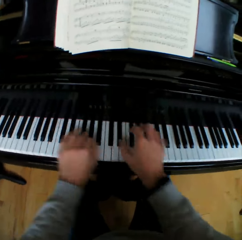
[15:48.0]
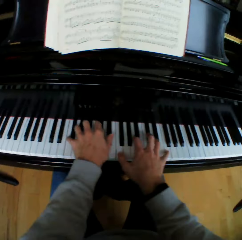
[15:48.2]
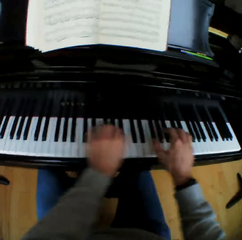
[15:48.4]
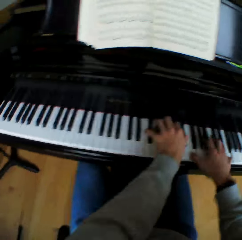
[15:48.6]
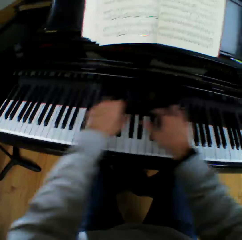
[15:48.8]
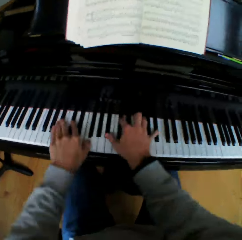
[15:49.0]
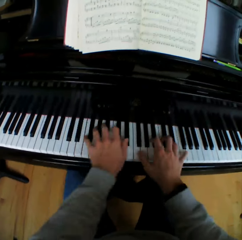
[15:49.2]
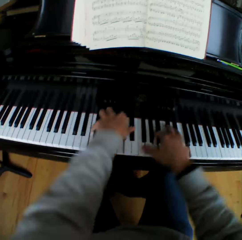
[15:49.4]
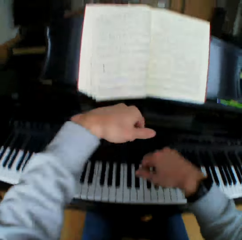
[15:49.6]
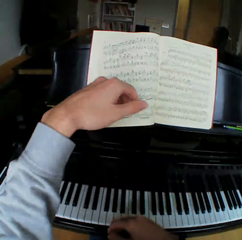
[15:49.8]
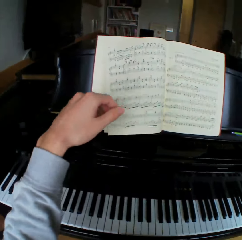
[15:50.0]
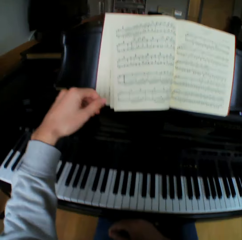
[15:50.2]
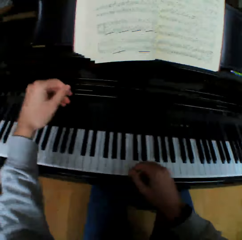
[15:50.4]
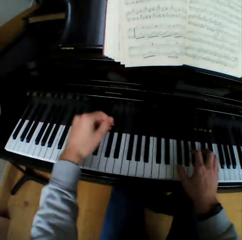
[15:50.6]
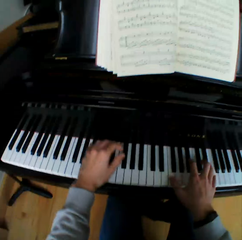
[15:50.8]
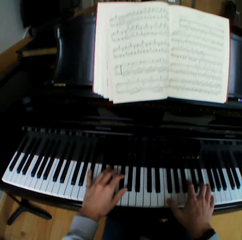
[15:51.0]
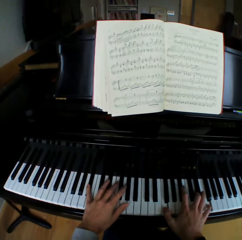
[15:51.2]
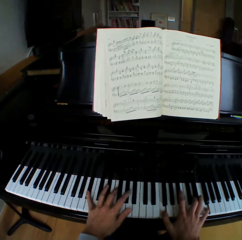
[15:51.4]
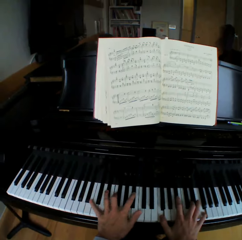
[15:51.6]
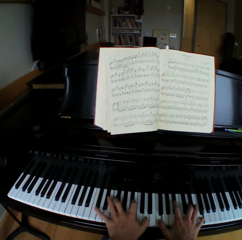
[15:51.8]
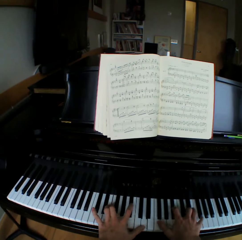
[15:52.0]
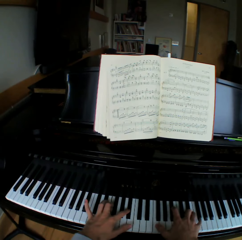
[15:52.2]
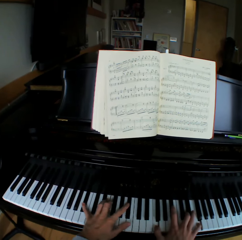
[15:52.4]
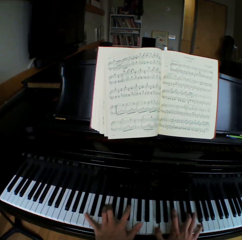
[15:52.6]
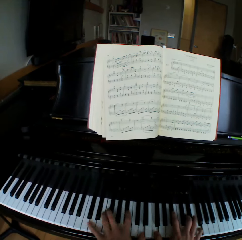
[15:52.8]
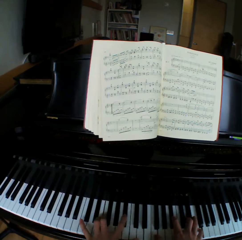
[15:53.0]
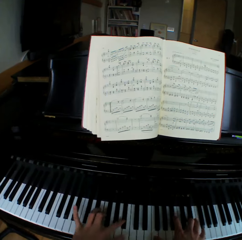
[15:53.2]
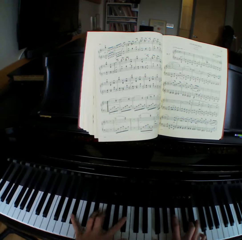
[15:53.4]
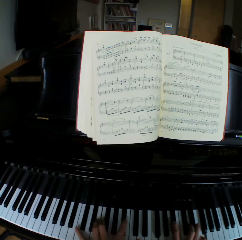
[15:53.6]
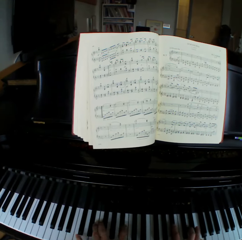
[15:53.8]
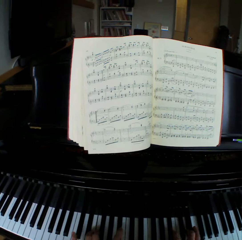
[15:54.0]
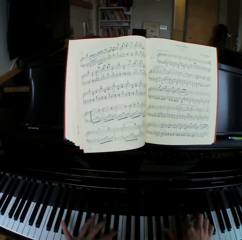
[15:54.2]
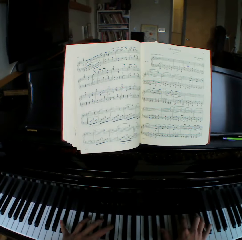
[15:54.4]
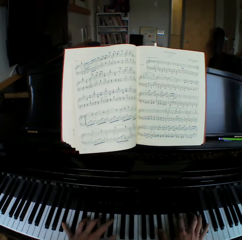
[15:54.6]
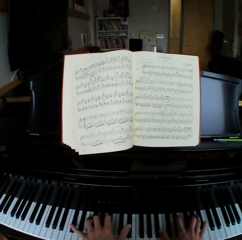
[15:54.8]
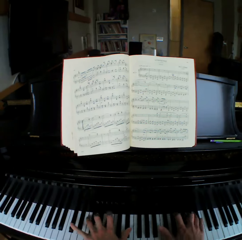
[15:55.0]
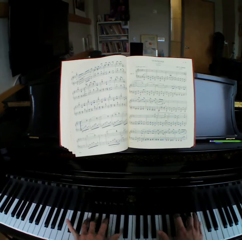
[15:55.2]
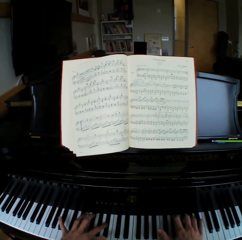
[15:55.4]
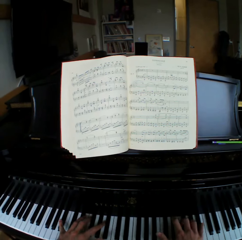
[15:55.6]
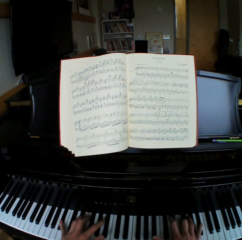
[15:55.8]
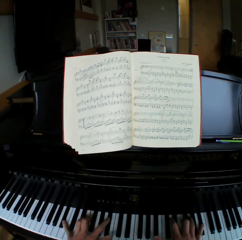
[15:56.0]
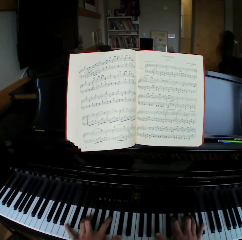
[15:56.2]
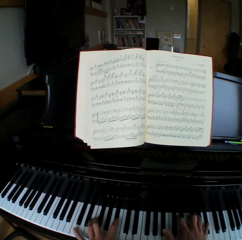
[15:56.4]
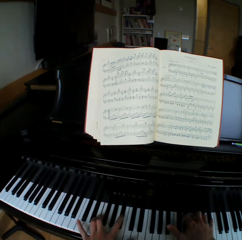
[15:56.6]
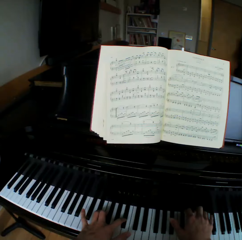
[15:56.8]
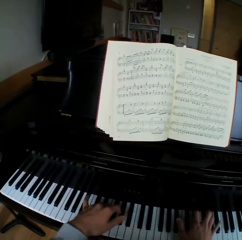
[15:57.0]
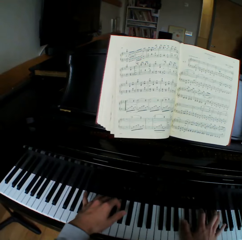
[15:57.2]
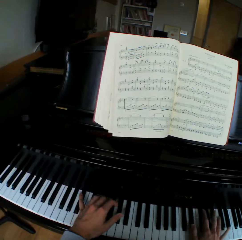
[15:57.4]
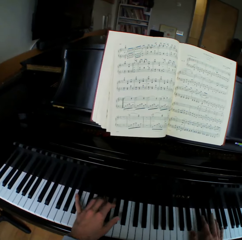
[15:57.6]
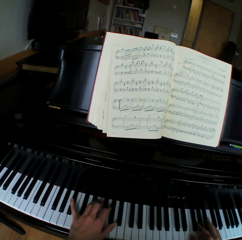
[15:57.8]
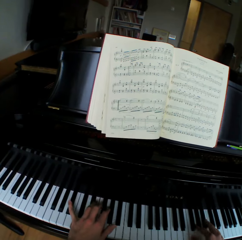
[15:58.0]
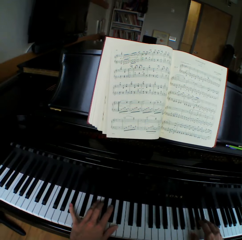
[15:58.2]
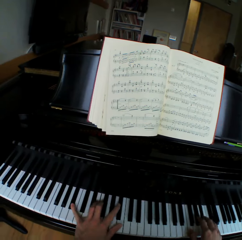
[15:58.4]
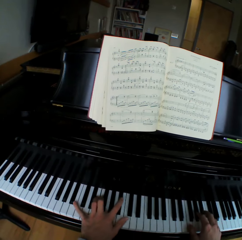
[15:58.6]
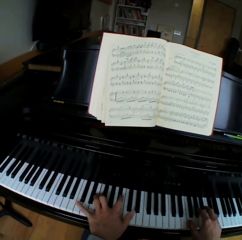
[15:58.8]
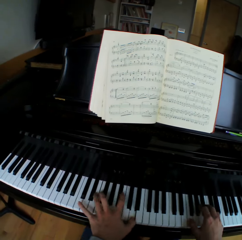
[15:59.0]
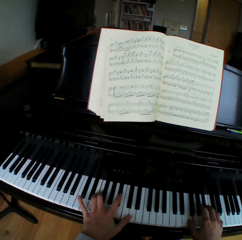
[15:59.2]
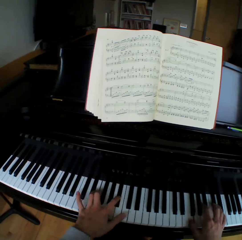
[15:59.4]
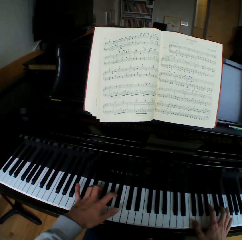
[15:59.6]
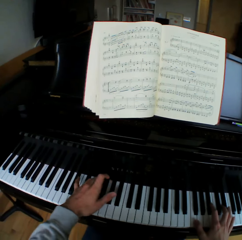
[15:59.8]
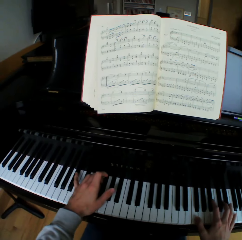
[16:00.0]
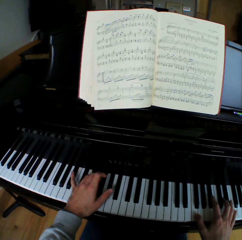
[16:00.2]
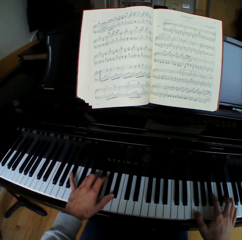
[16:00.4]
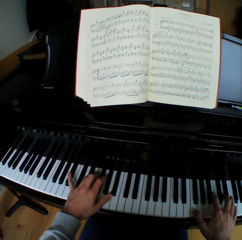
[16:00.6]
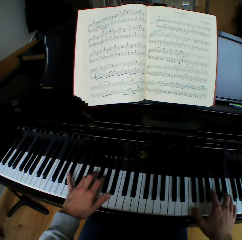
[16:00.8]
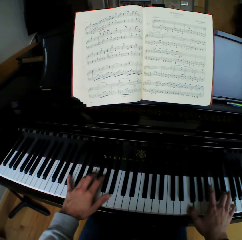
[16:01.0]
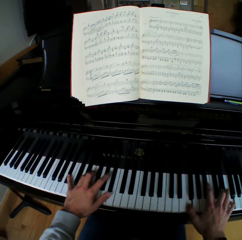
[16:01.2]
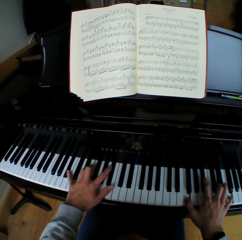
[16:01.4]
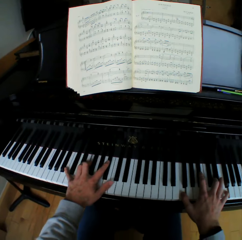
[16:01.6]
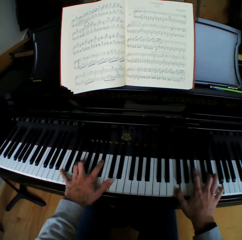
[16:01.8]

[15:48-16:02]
The camera wearer takes both hands off the piano. They play the piano with both hands. They look at the book. They play the piano.

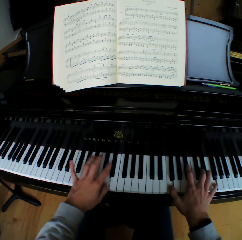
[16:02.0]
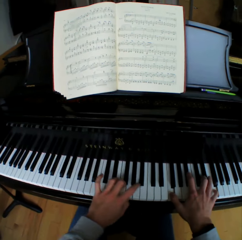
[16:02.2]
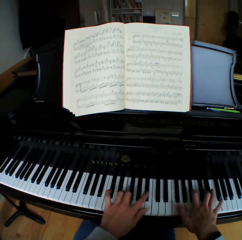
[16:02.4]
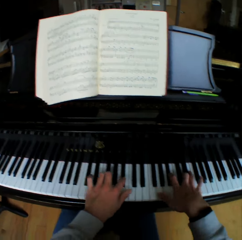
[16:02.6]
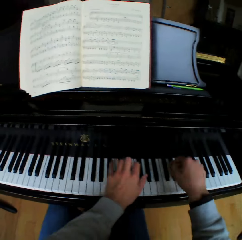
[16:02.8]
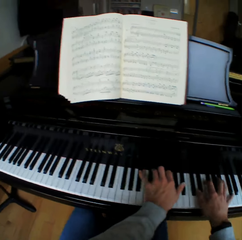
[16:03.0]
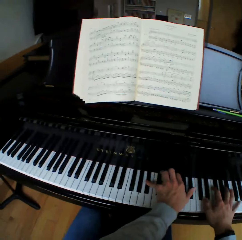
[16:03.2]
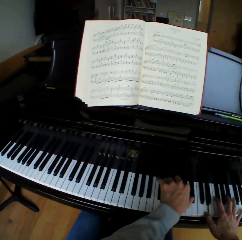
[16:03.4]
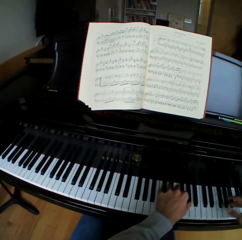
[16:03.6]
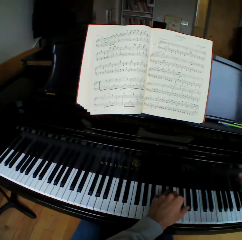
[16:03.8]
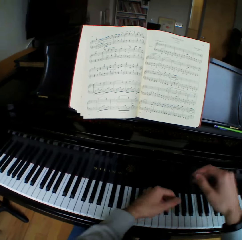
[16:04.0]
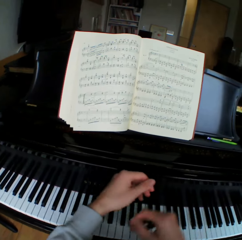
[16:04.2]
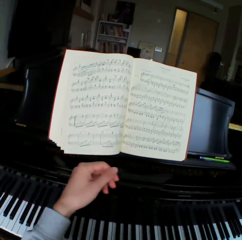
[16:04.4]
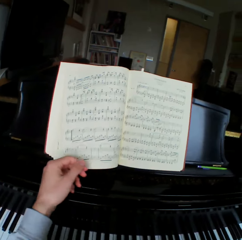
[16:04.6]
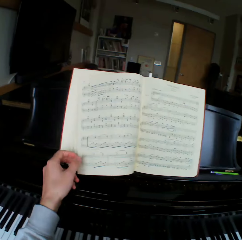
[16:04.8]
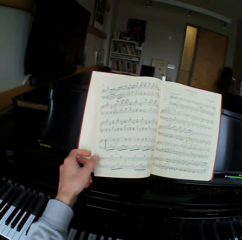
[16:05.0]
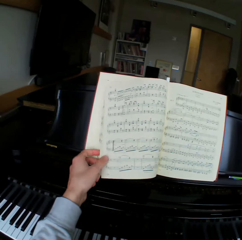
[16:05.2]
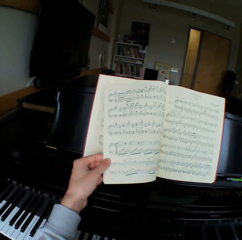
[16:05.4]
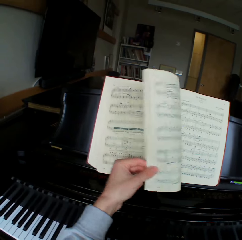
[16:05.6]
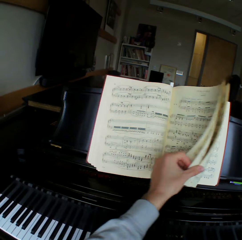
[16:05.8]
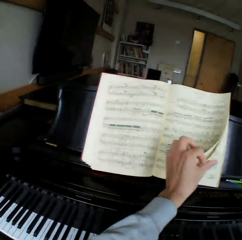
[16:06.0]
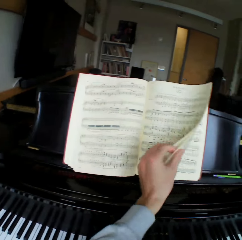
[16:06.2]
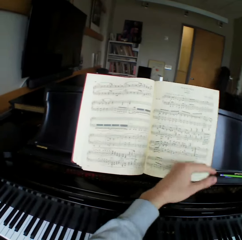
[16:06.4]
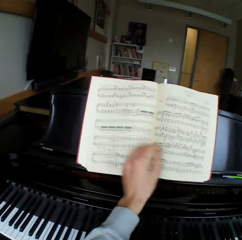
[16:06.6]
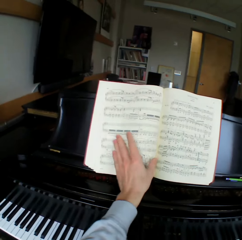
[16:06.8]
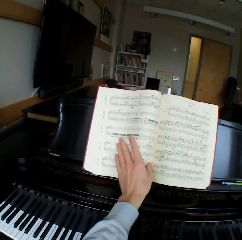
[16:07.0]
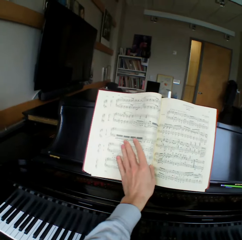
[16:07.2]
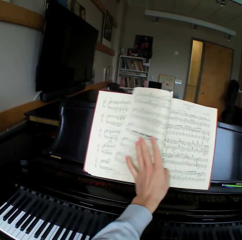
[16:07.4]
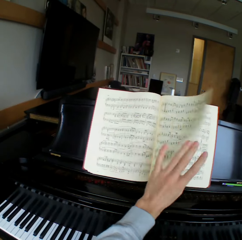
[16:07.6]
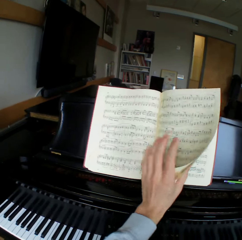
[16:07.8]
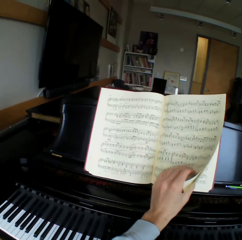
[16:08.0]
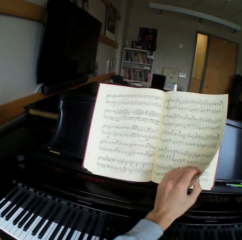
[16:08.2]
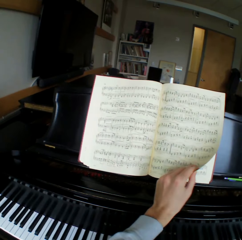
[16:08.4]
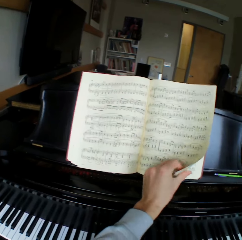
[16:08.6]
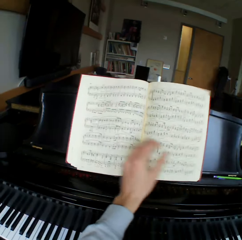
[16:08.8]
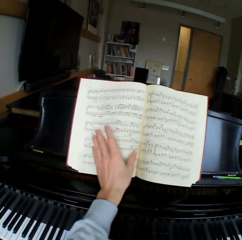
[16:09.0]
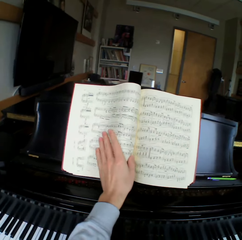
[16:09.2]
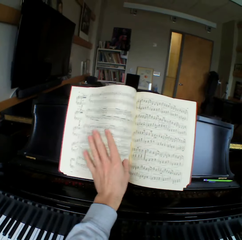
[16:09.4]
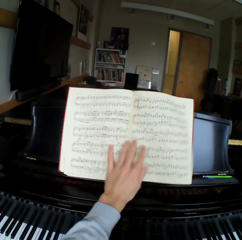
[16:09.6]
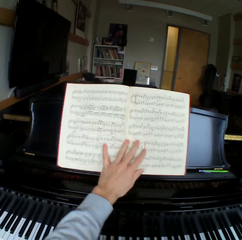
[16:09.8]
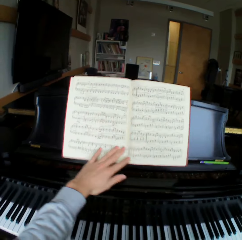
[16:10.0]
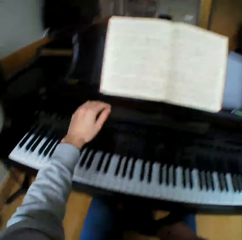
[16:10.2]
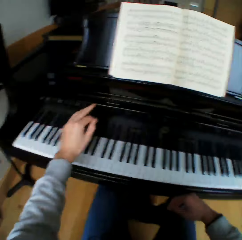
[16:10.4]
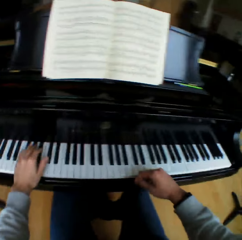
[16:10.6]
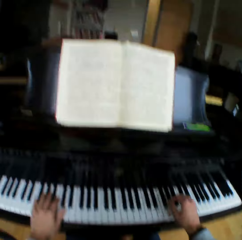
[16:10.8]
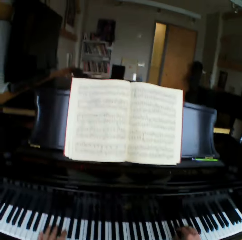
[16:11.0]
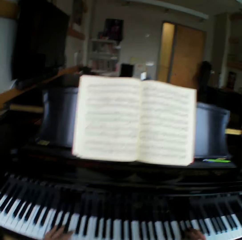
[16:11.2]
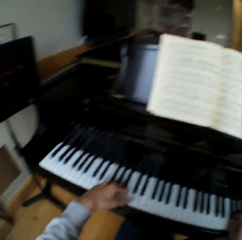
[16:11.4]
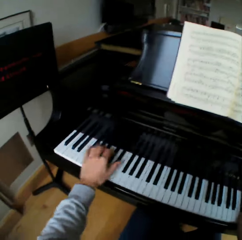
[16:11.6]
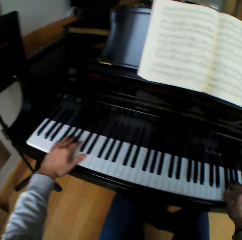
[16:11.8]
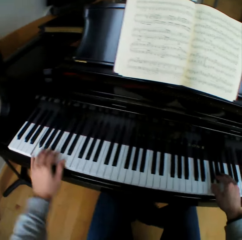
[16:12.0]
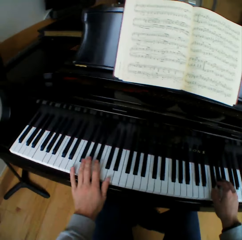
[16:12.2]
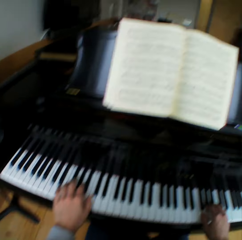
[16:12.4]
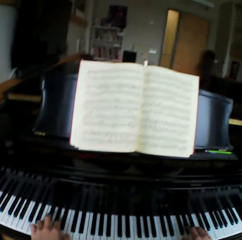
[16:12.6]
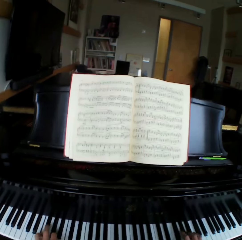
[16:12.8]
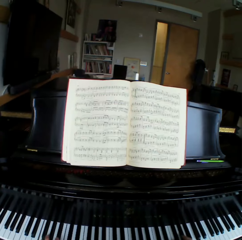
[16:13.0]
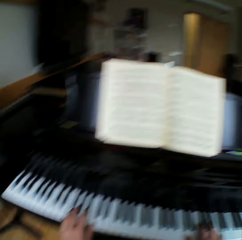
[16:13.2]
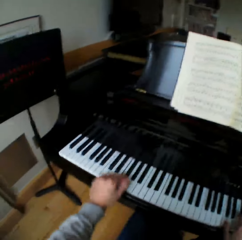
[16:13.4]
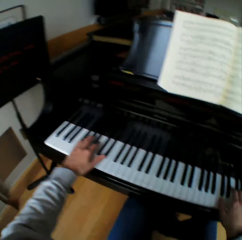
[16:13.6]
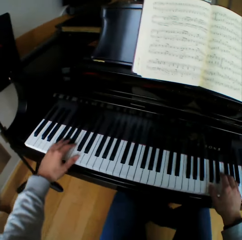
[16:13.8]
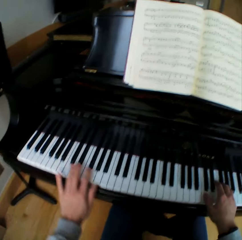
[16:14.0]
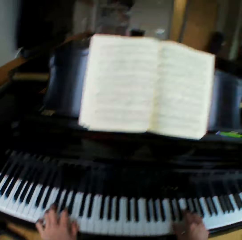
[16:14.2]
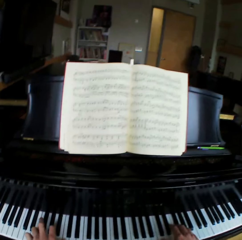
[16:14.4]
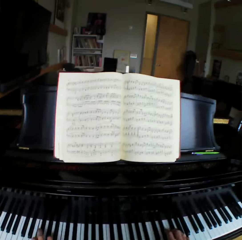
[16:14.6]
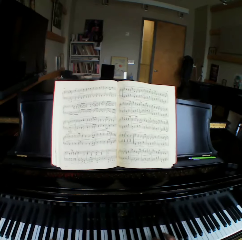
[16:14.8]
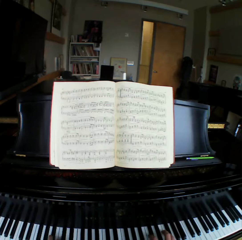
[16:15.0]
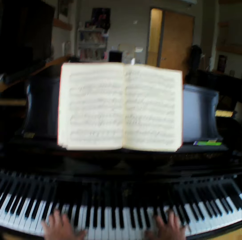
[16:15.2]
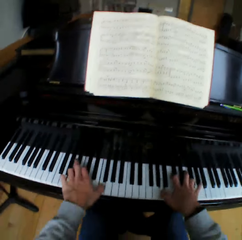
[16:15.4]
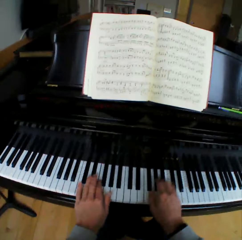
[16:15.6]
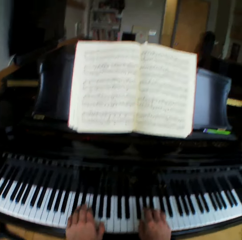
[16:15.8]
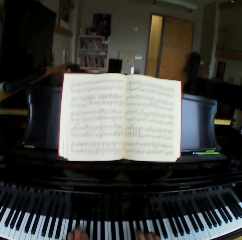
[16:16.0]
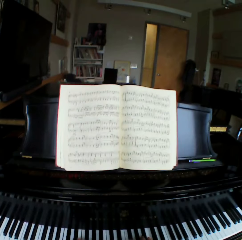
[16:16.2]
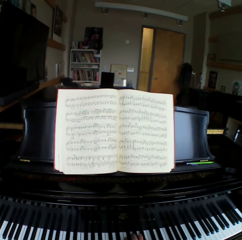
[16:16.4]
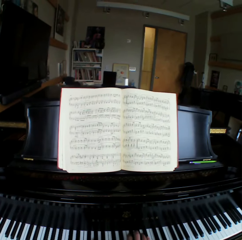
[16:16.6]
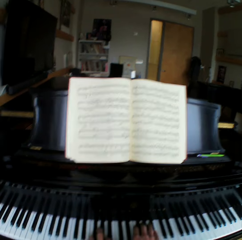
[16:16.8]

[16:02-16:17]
The camera wearer takes both hands off the piano. He touches the book page. He flips the music note sheets or book pages to the right with his left hand. He turns the book pages. He plays the piano with both hands.
